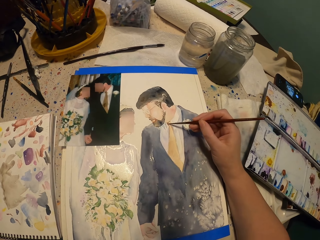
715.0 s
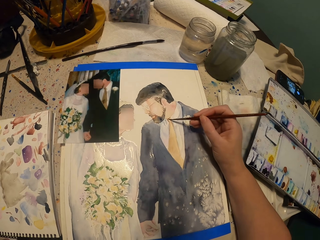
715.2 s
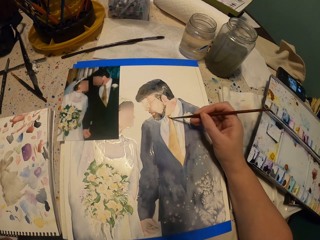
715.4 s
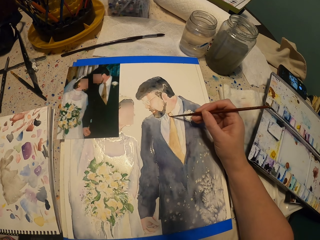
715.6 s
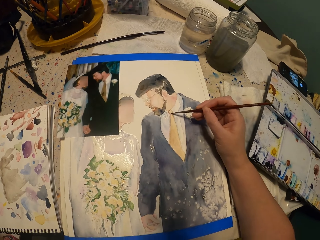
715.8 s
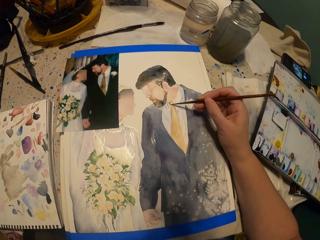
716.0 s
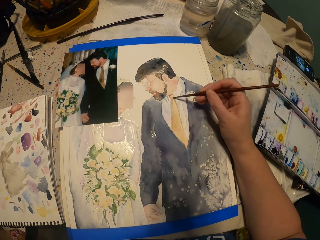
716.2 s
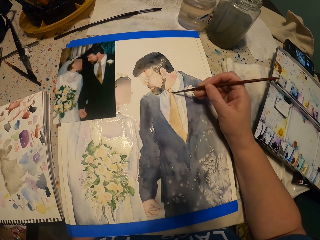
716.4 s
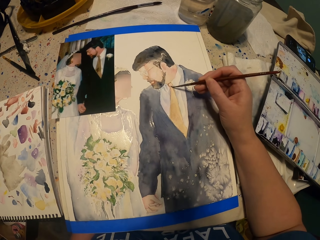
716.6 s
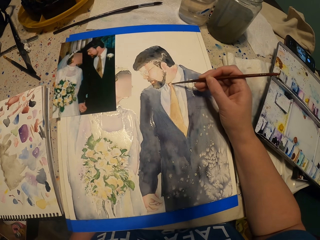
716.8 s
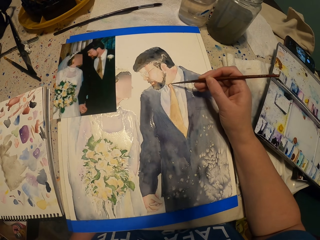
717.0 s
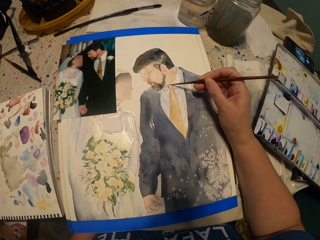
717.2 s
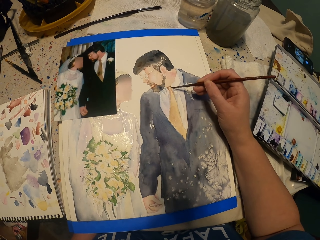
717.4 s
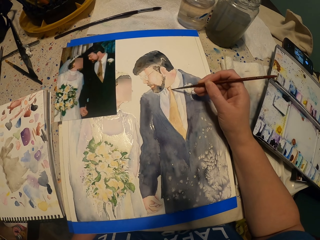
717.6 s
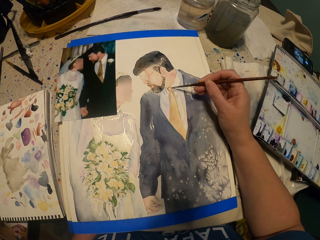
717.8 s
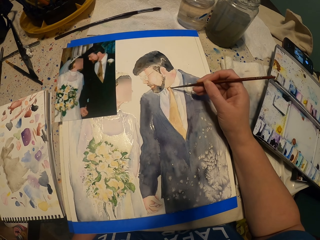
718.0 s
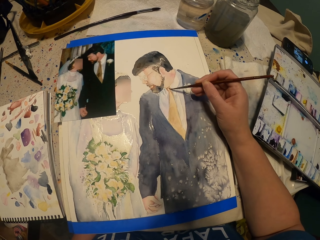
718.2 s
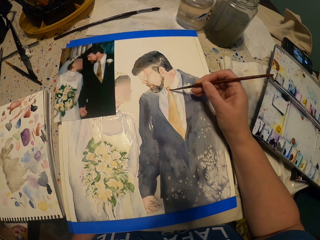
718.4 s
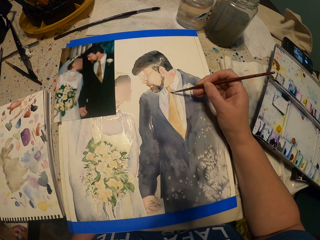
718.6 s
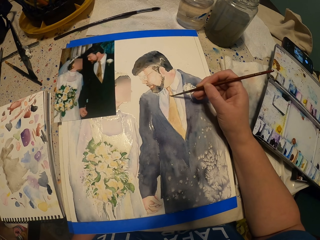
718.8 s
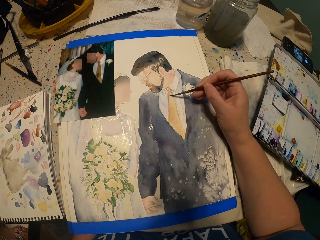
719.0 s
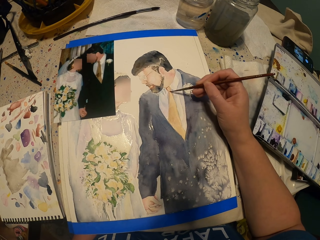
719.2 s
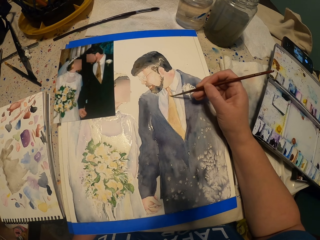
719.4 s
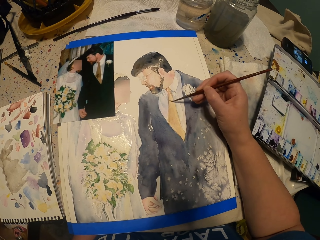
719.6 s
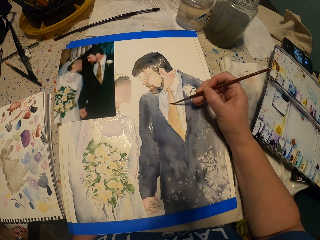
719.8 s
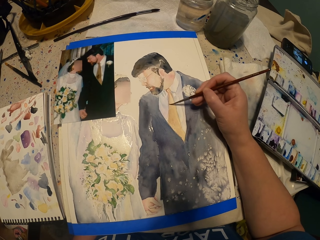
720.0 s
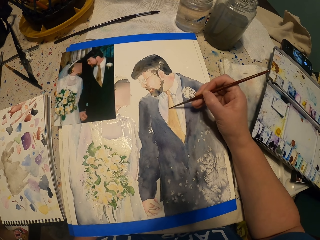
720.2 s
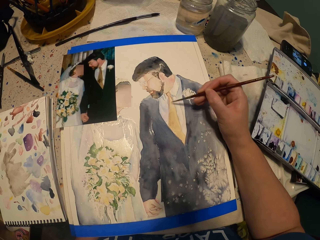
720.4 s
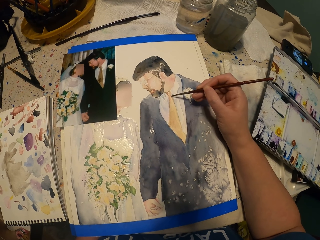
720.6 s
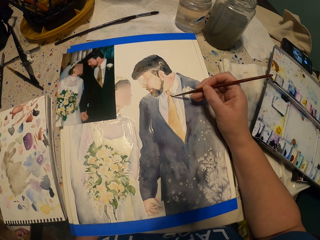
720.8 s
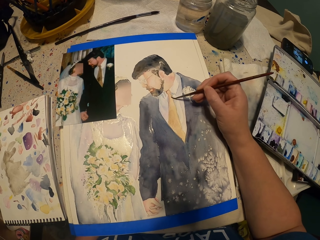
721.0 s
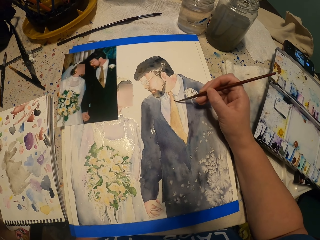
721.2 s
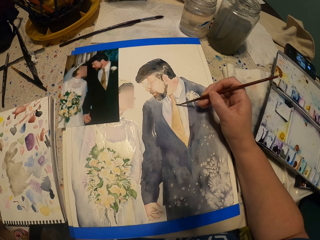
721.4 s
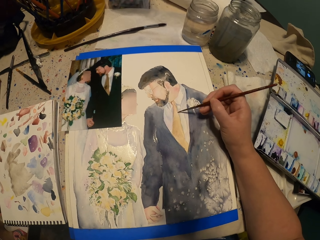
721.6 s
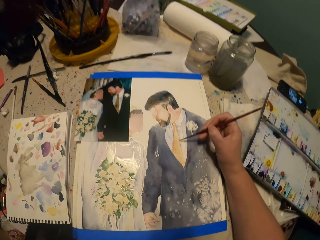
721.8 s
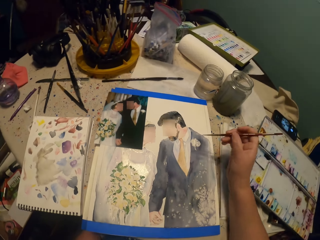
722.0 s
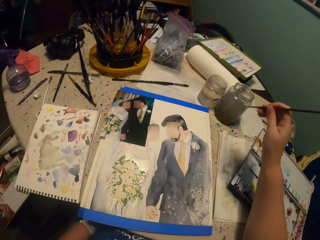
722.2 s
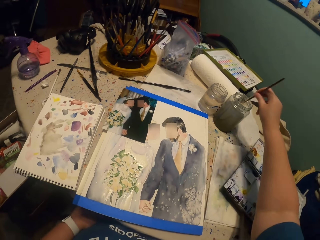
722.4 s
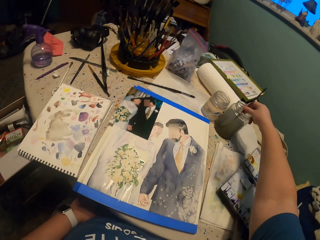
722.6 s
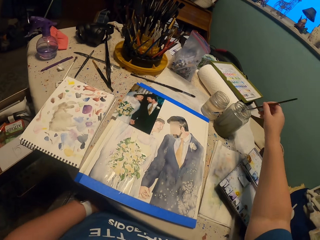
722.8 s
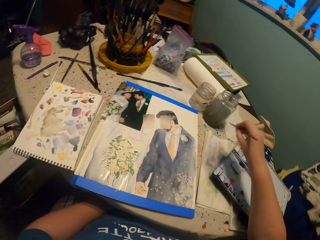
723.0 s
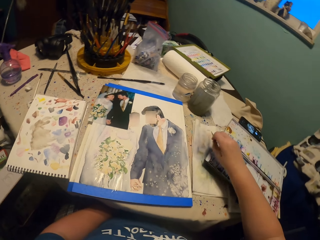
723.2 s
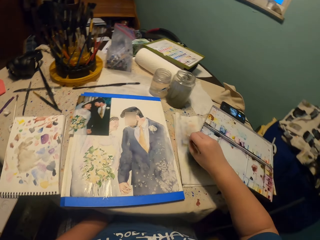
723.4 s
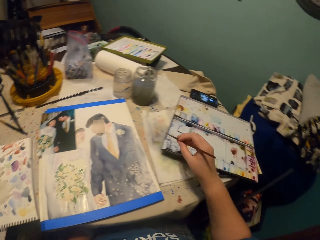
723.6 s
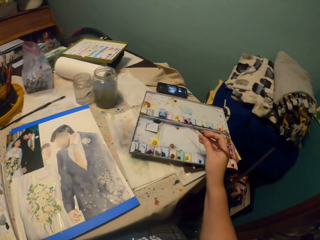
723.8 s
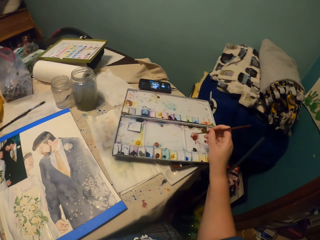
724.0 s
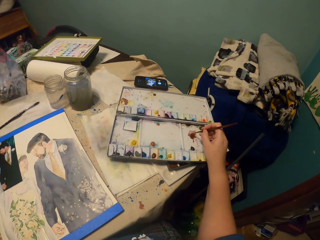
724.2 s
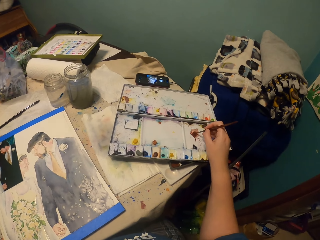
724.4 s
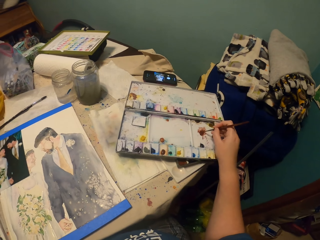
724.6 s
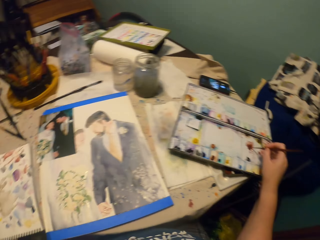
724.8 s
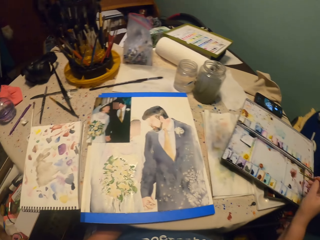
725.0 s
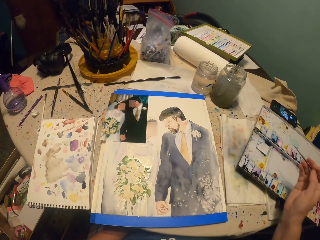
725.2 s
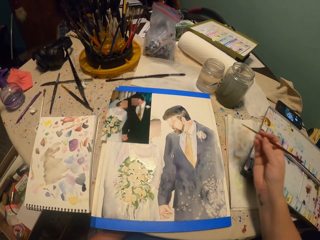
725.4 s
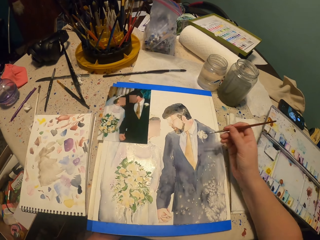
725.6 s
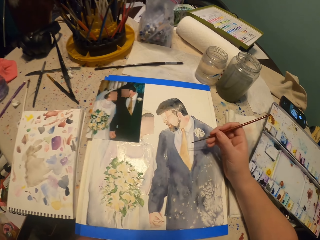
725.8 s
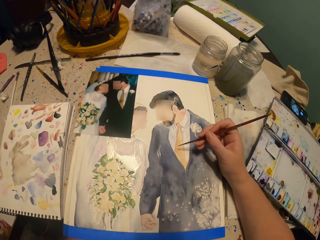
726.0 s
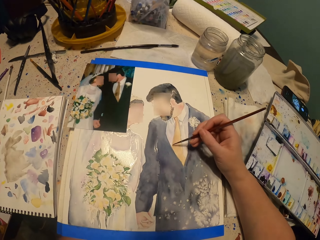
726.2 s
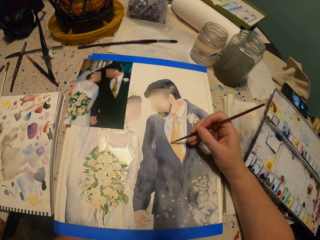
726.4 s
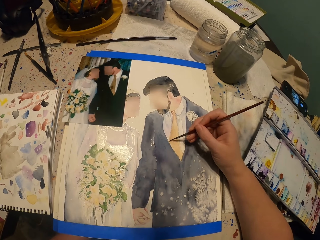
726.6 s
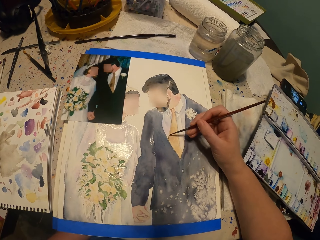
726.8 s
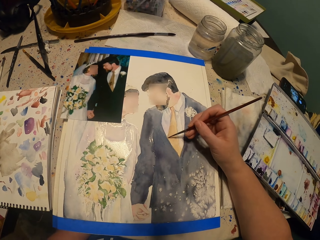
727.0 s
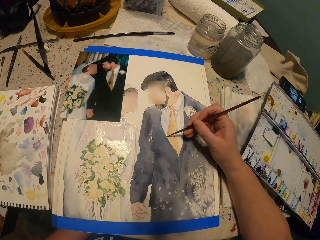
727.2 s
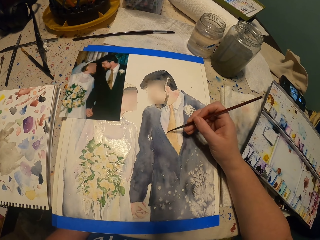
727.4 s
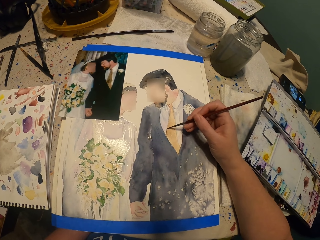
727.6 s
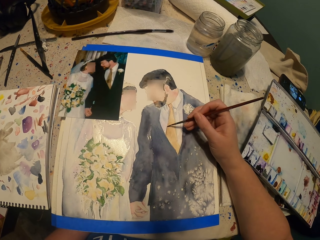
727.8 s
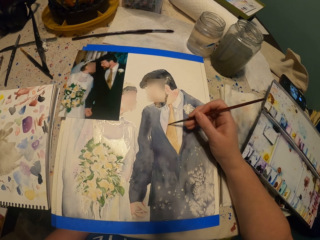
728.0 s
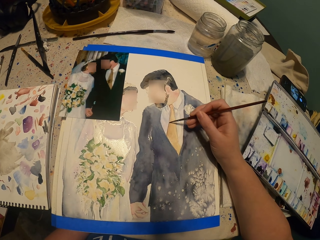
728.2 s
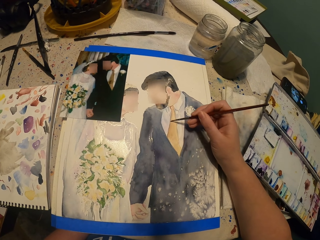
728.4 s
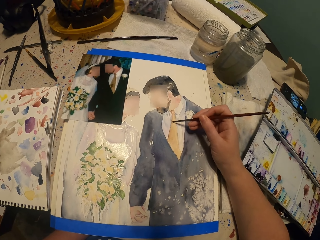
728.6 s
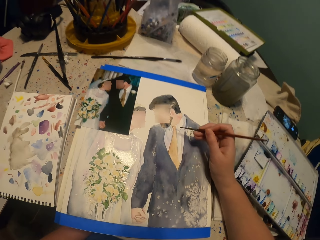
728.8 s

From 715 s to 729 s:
The camera wearer paints the picture. They pick up the water from the glass with a paint brush. They squeeze the water on the towel from the brush. They pick the color from the water paint with the brush. They paint the picture.

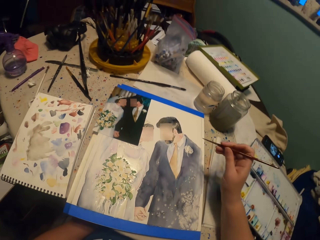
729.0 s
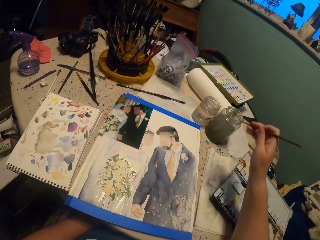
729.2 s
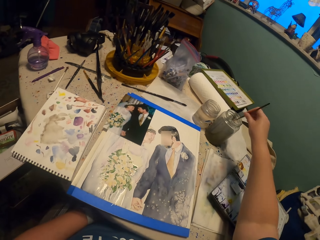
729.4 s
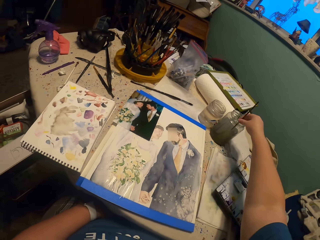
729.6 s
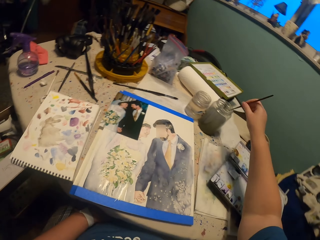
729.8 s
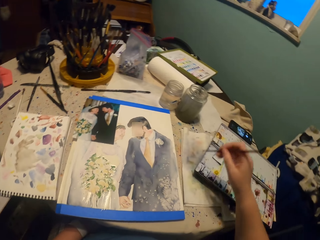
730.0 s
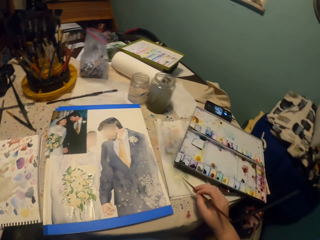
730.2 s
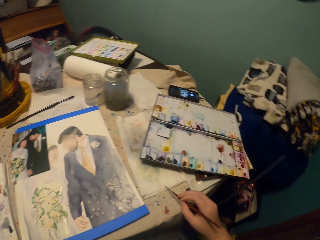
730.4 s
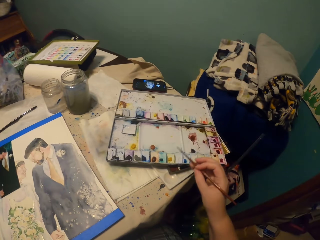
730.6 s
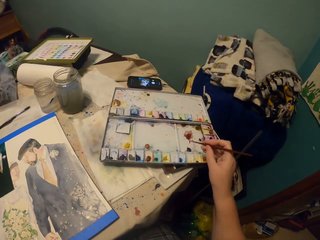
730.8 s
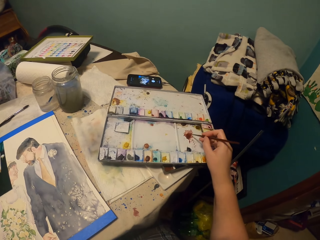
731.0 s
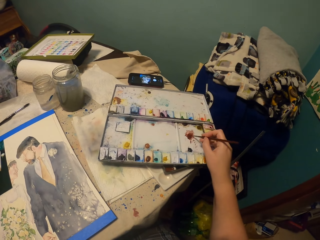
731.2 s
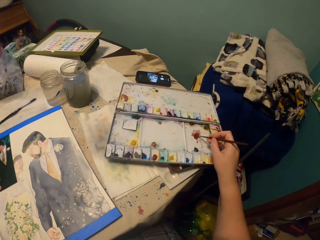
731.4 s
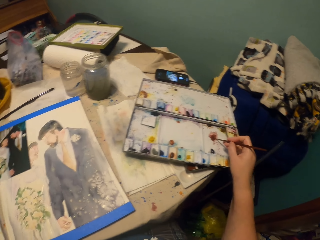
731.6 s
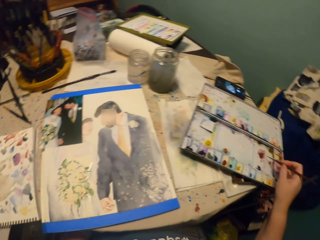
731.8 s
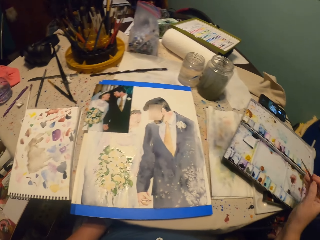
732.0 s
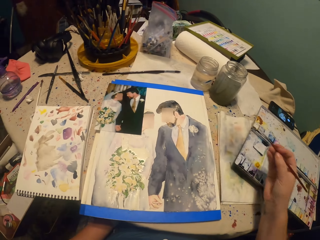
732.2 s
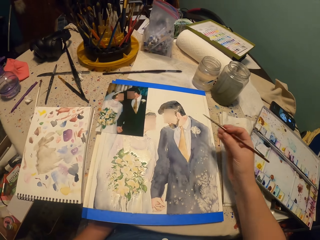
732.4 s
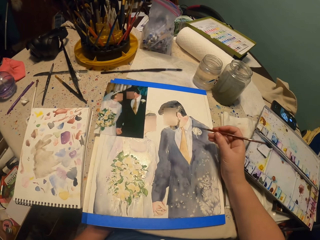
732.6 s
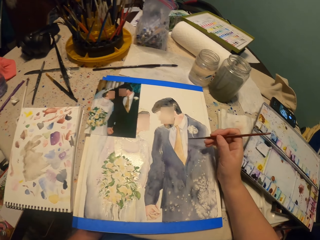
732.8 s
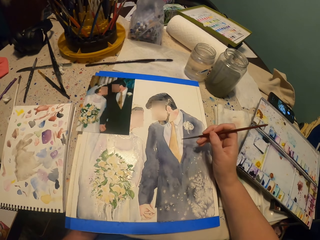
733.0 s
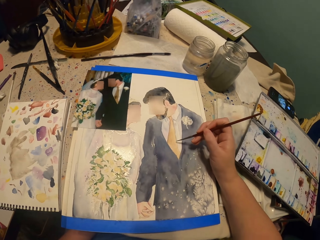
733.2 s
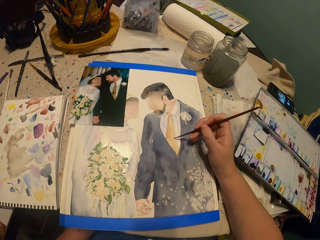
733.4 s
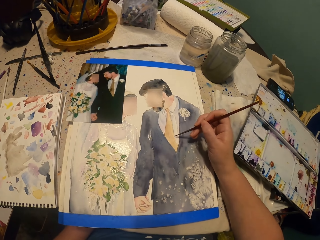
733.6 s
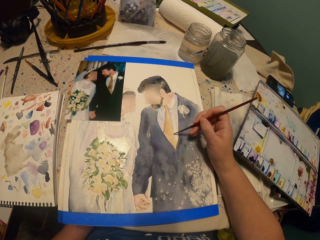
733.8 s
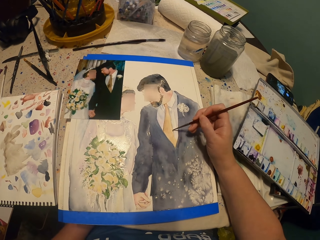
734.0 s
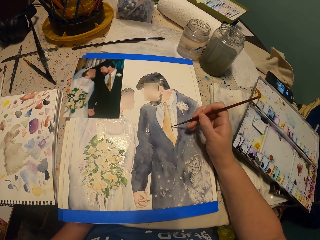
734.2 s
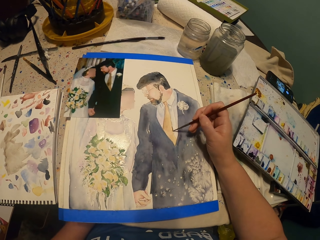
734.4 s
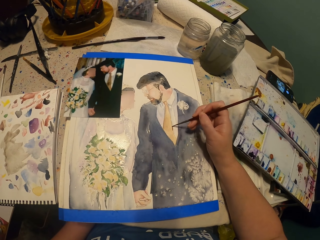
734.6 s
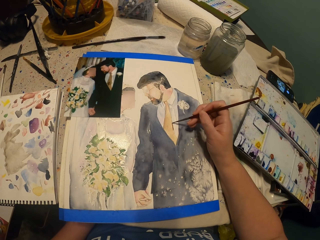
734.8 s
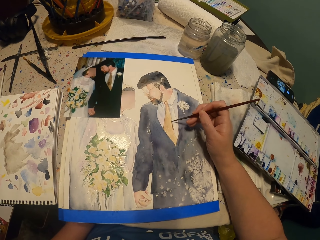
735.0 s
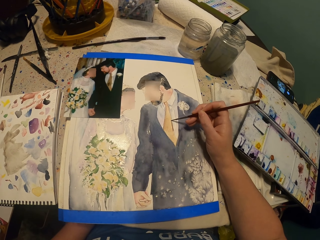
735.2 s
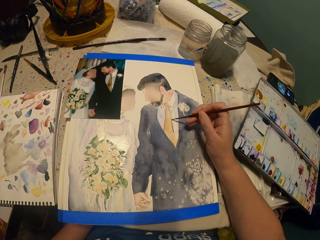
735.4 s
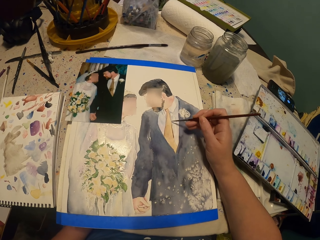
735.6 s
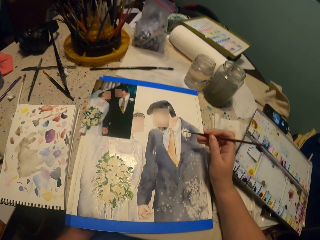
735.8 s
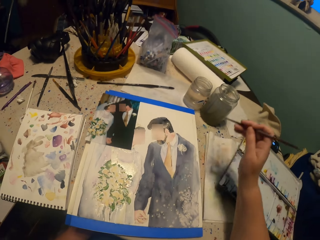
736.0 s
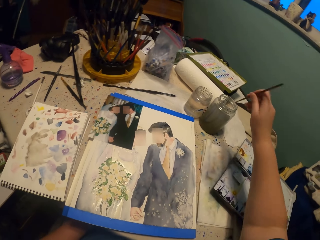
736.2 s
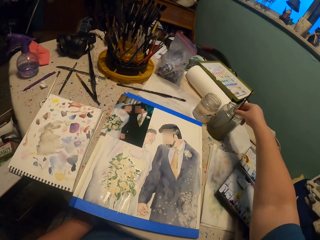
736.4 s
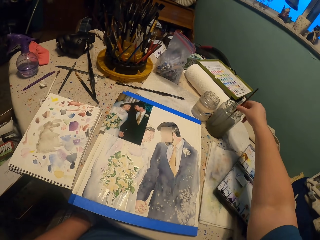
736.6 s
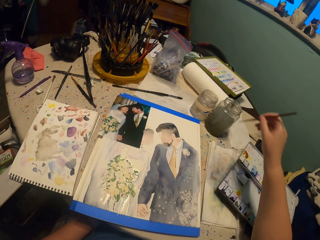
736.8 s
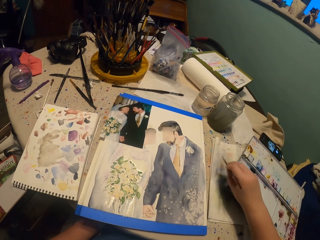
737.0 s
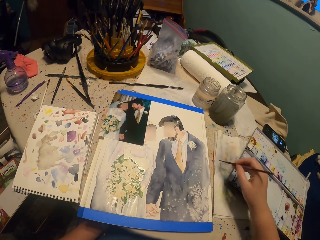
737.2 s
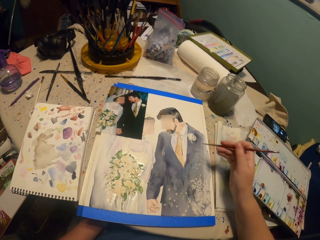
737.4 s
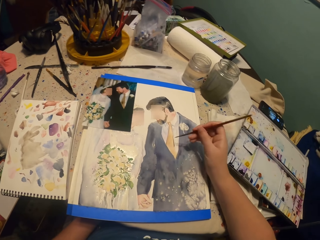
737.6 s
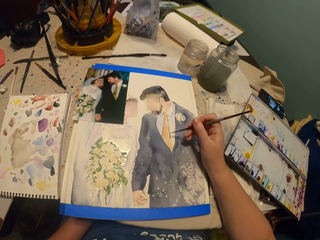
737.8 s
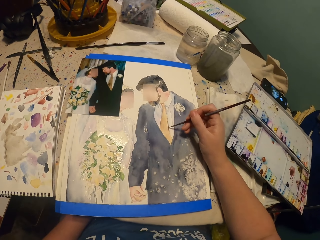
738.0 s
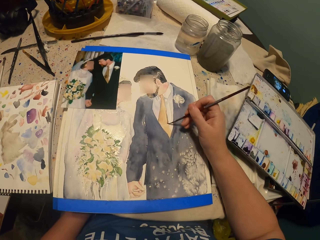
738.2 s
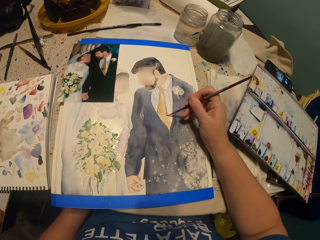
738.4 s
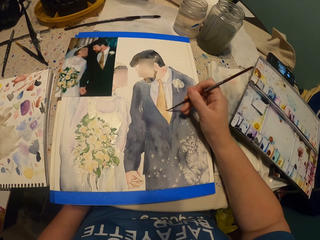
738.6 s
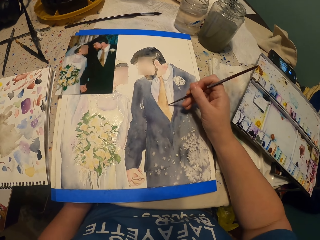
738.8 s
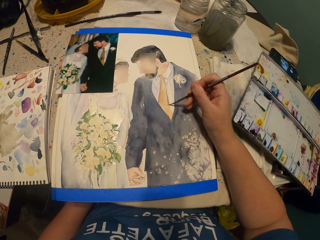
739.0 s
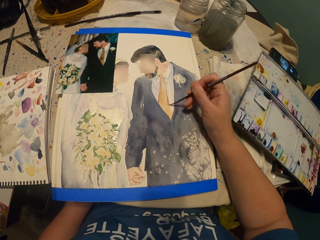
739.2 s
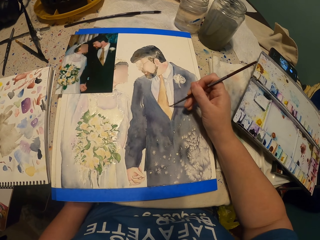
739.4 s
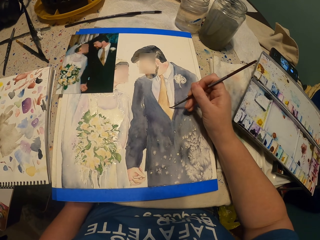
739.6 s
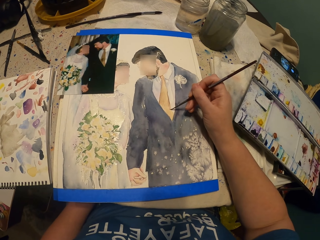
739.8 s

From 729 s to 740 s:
The camera wearer picks up the water from the glass with a paint brush. They squeeze the water on the towel from the brush. They pick the color from the water paint with the brush. They paint the picture. They pick up the water from the glass with the paint brush. They squeeze the water on the towel from the brush. They dip the brush in the paint. They paint the picture.
